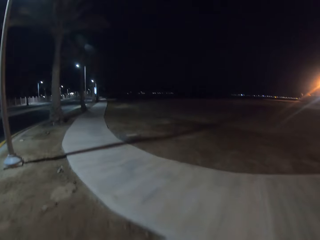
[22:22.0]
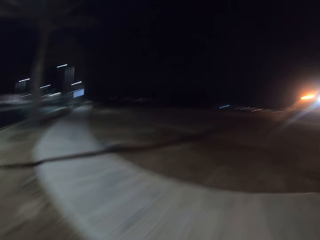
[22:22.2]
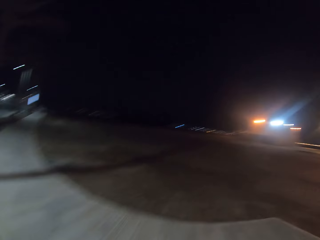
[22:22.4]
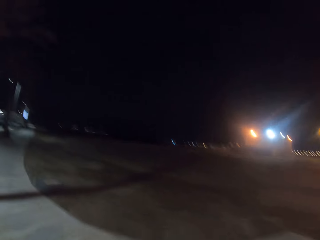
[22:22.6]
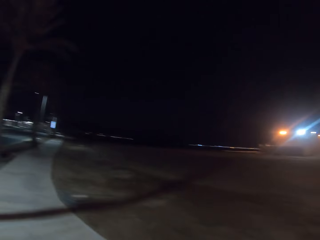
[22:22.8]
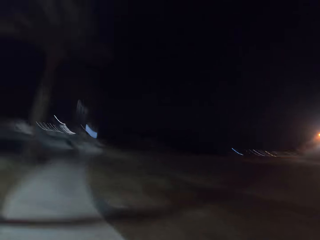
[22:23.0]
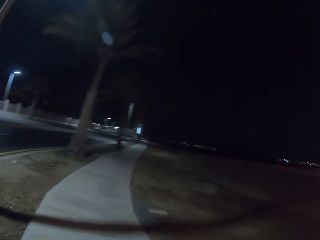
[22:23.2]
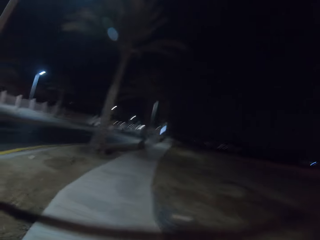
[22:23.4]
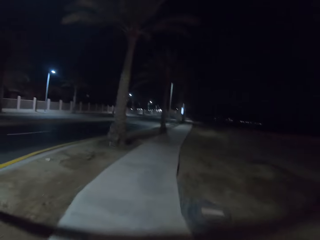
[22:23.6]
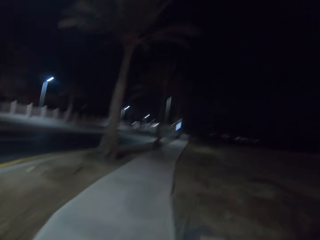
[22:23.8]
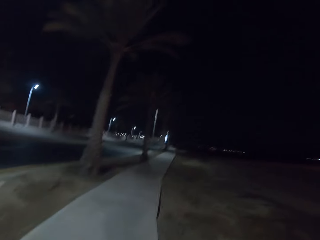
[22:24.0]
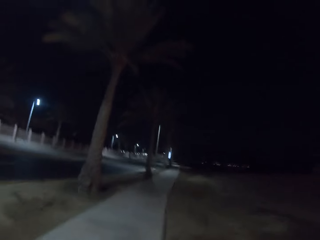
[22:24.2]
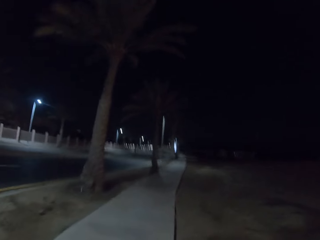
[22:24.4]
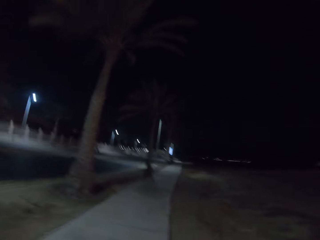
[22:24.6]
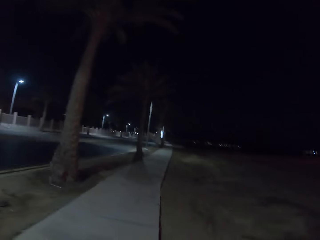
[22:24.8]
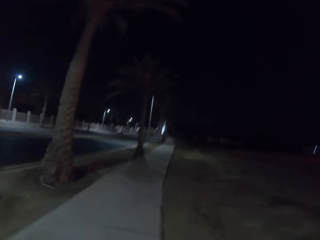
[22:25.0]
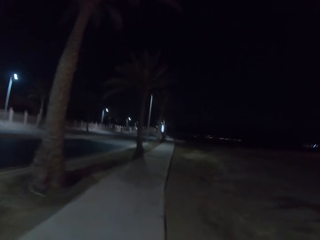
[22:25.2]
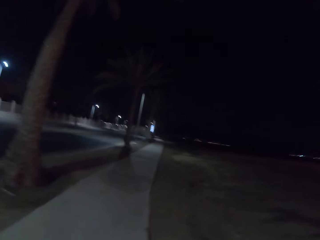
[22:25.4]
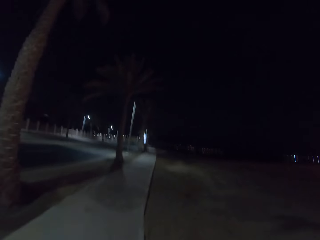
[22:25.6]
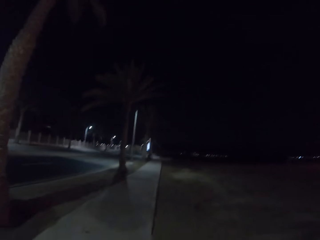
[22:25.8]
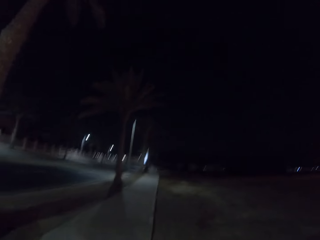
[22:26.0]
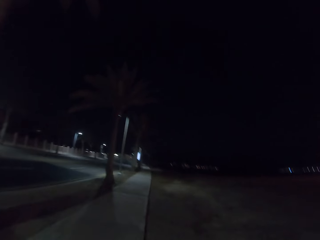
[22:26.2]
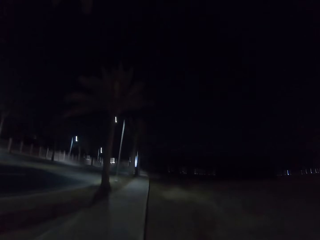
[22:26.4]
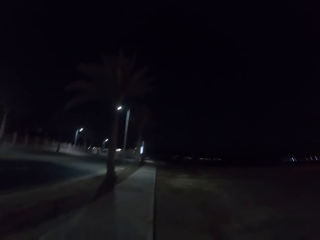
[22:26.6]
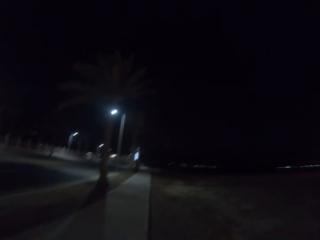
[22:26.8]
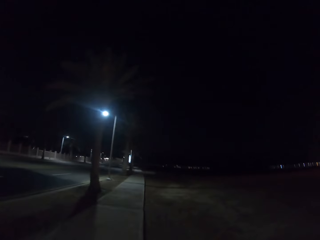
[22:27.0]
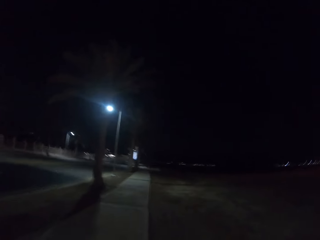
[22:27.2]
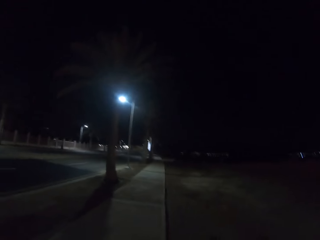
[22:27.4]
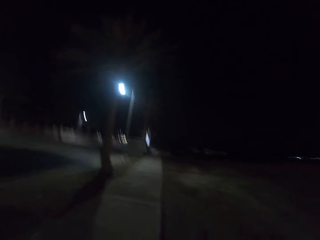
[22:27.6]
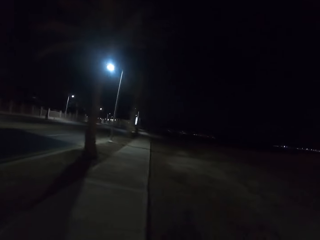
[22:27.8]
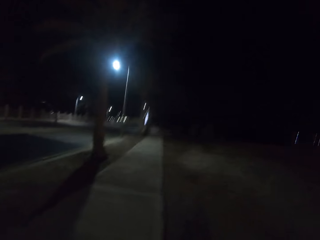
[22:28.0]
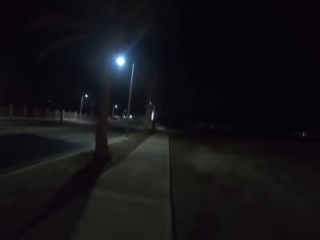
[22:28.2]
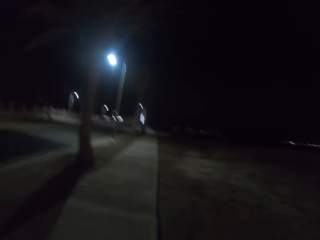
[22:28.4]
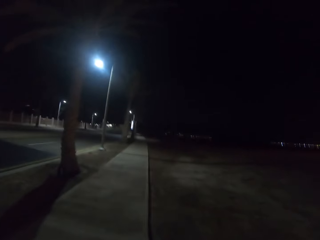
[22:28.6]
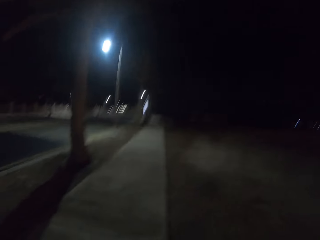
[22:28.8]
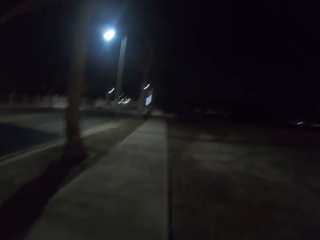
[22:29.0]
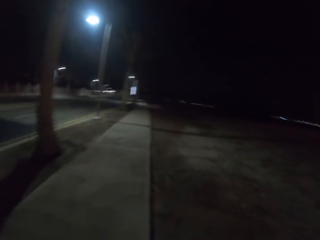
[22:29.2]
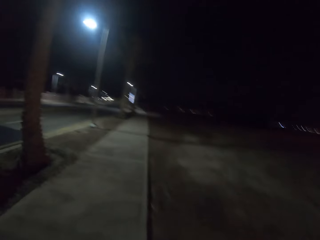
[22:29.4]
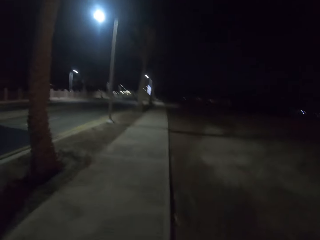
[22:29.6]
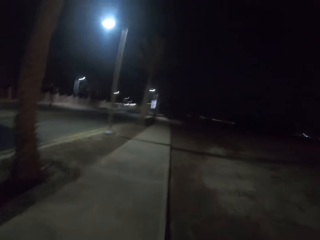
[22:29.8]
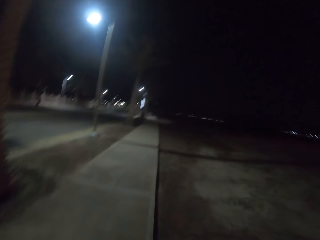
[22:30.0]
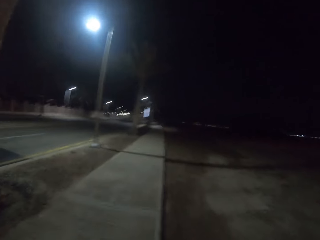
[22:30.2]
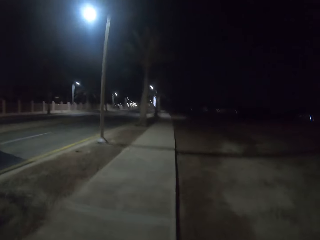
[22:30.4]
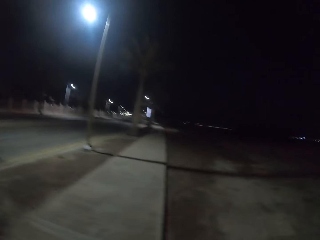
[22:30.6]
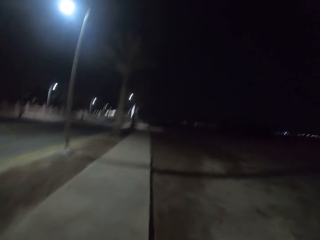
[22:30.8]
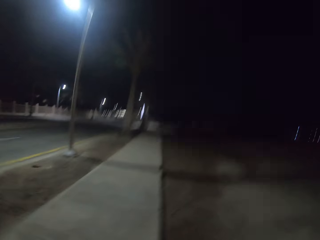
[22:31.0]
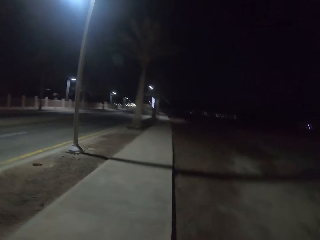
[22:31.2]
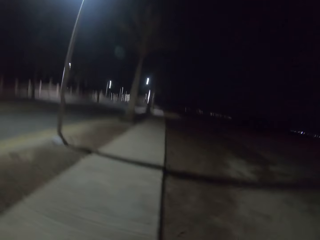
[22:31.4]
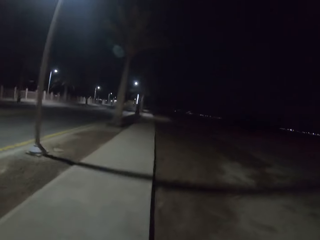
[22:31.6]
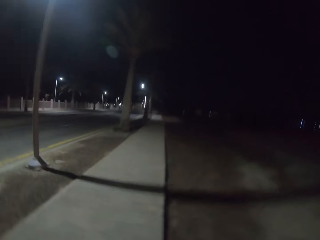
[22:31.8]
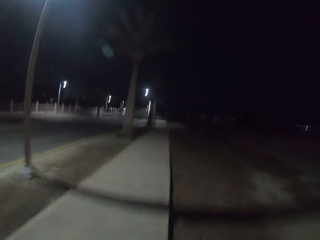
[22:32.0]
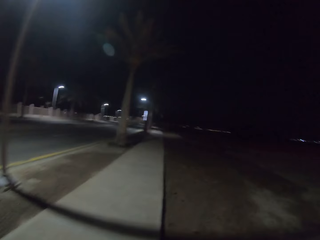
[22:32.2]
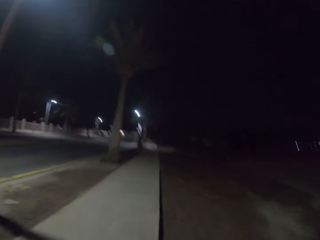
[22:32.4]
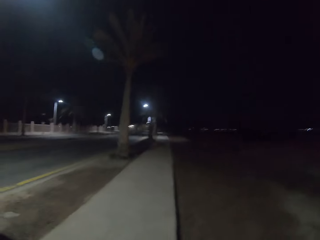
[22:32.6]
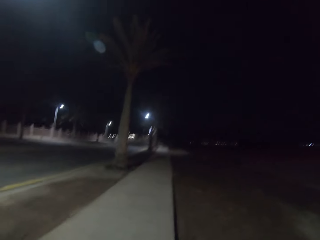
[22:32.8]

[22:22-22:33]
The camera wearer runs on the pavement. They jog on the road side.

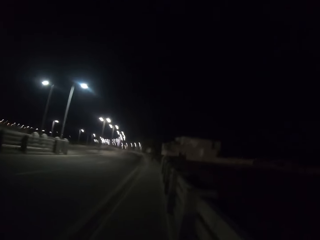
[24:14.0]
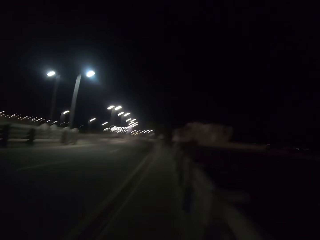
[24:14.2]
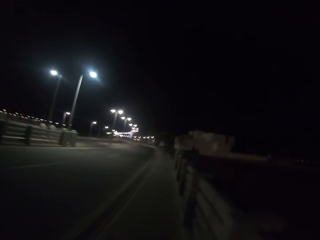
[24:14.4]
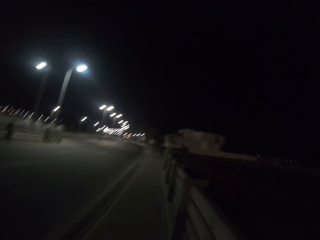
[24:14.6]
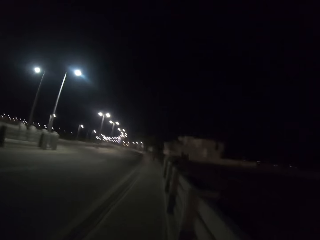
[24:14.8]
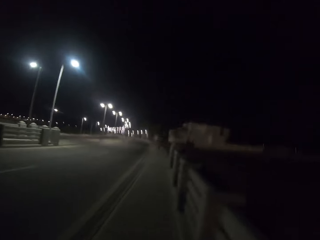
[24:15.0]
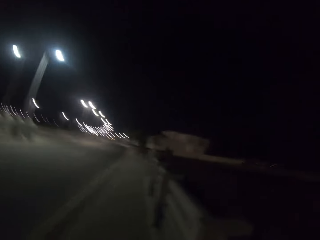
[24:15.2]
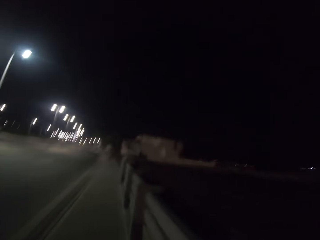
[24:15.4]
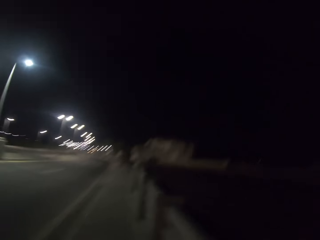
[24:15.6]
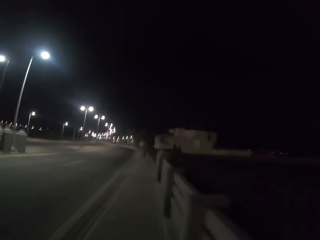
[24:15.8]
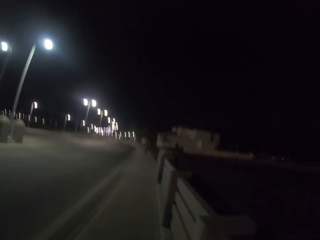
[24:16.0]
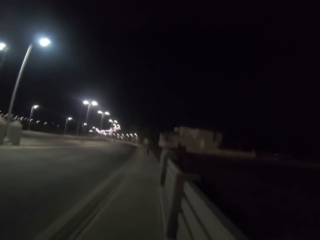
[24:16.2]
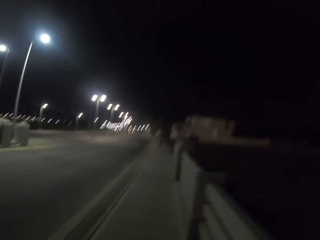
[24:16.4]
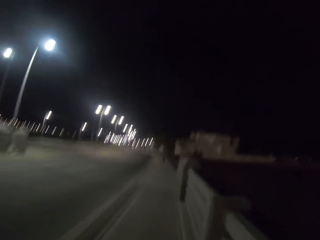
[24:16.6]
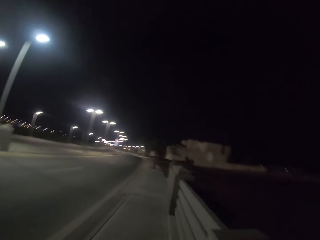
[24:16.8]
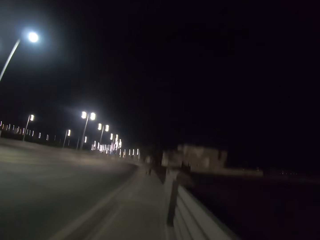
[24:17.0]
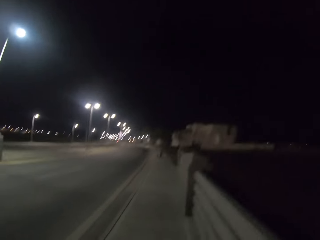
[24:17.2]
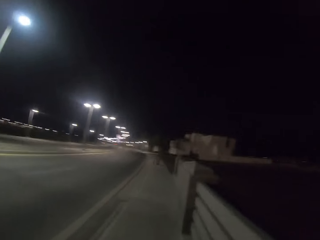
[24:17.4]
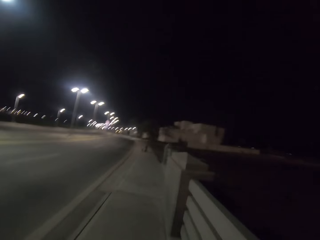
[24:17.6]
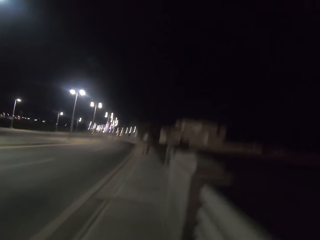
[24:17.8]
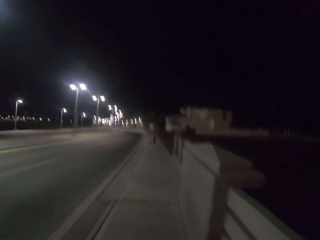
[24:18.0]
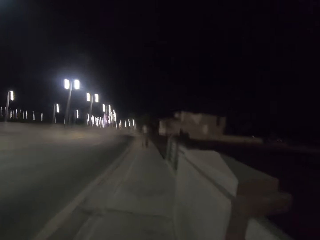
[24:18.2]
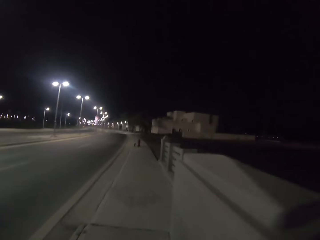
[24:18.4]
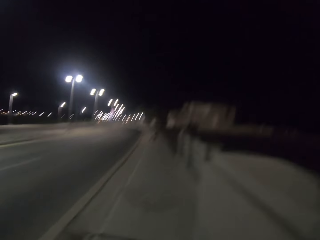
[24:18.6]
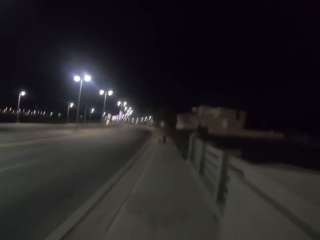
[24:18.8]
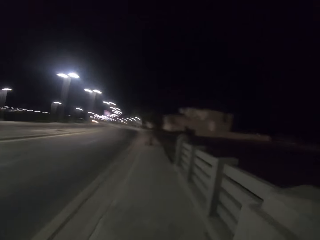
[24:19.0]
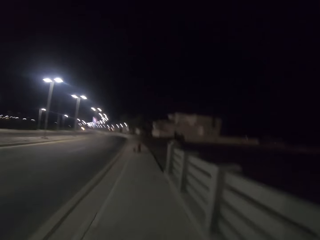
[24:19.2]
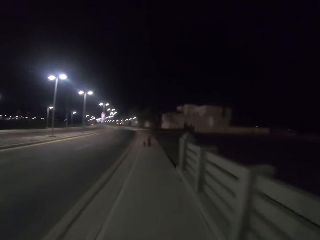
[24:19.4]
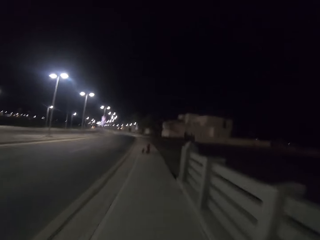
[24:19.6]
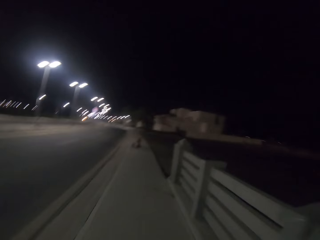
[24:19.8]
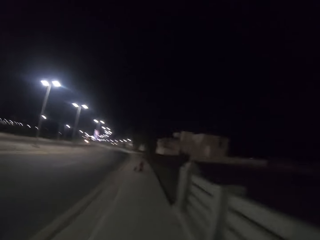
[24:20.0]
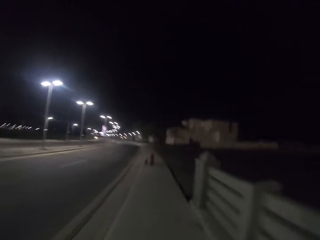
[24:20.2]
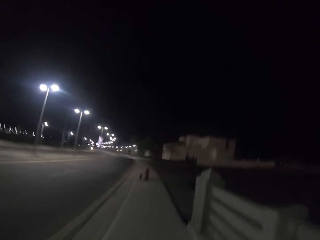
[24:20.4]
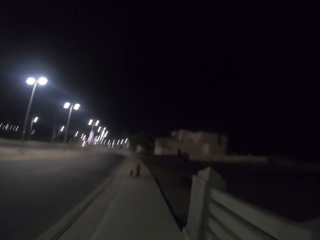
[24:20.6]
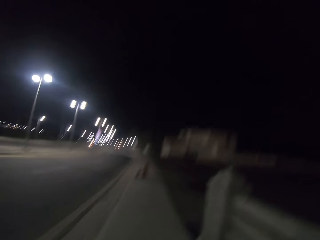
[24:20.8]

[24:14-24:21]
The camera wearer runs along the pavement.
